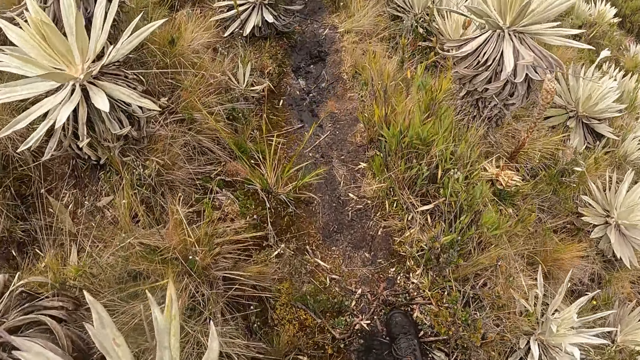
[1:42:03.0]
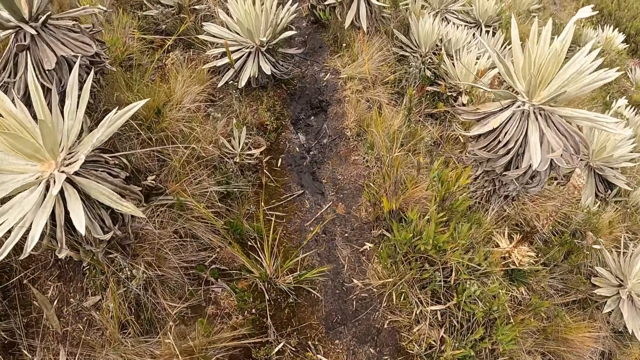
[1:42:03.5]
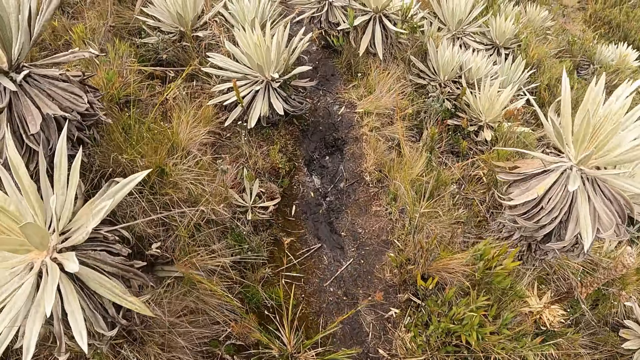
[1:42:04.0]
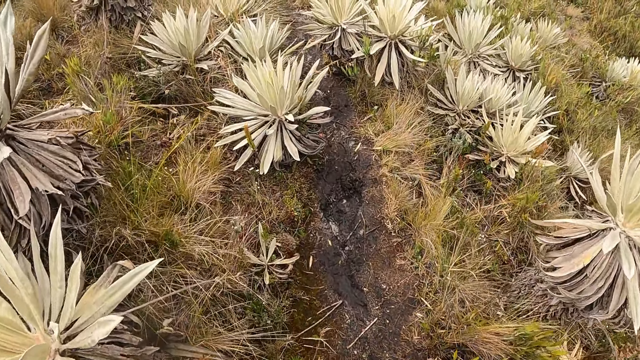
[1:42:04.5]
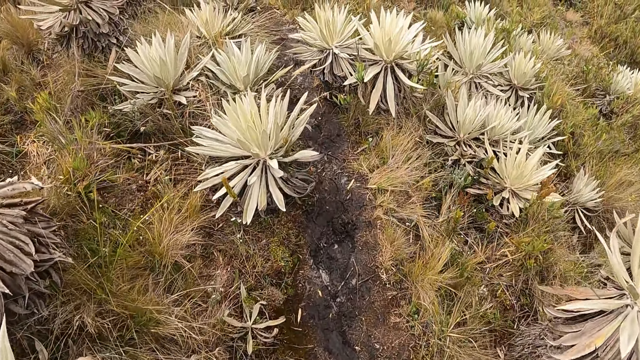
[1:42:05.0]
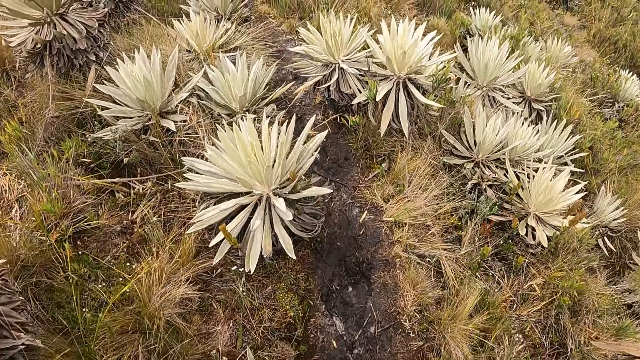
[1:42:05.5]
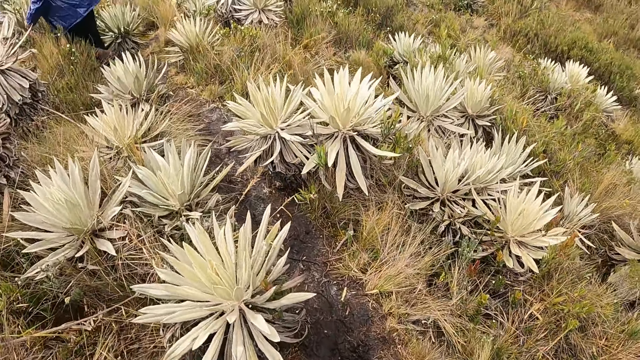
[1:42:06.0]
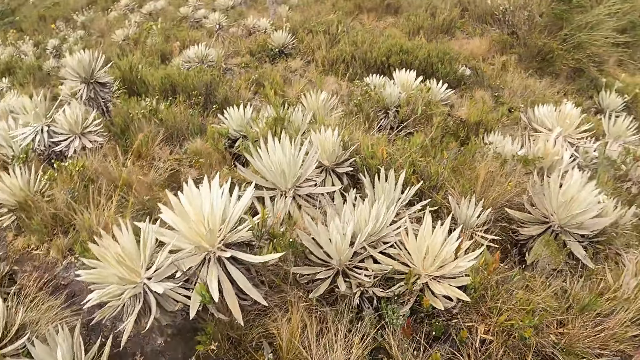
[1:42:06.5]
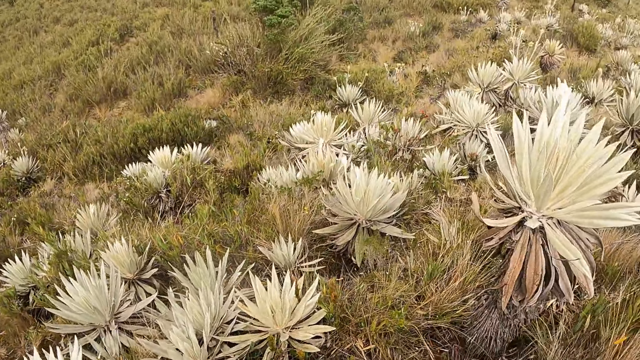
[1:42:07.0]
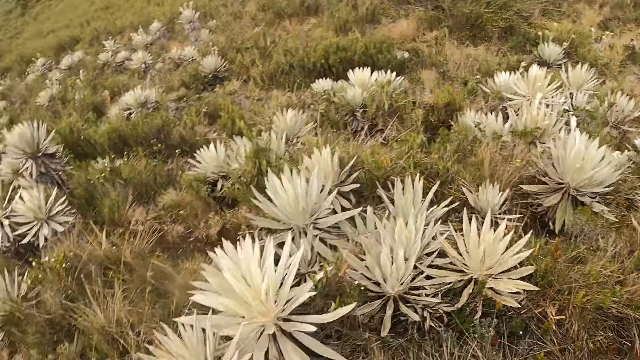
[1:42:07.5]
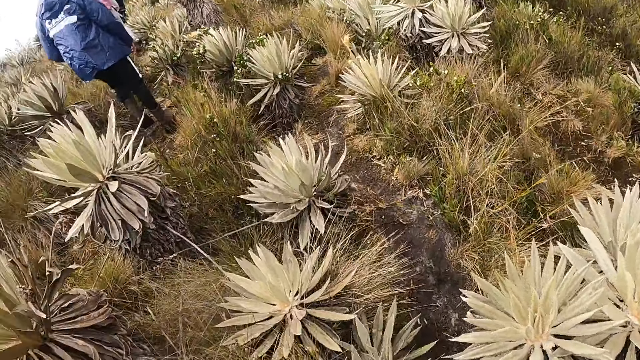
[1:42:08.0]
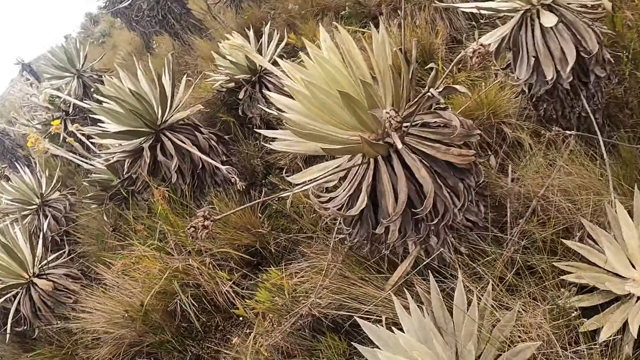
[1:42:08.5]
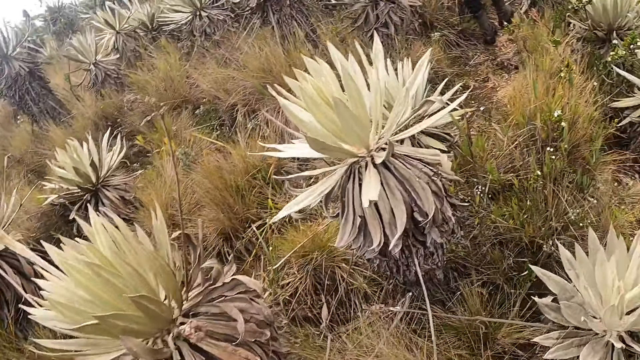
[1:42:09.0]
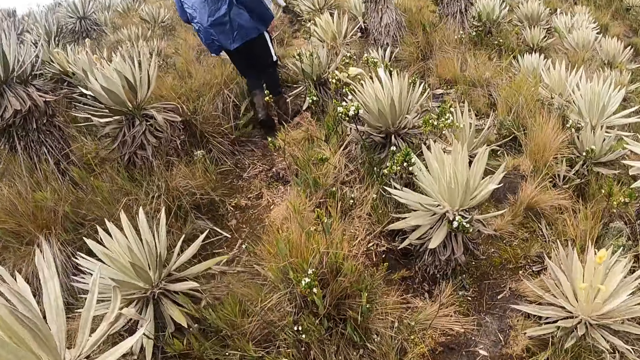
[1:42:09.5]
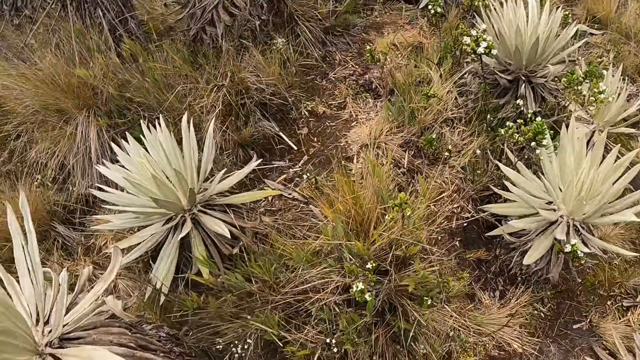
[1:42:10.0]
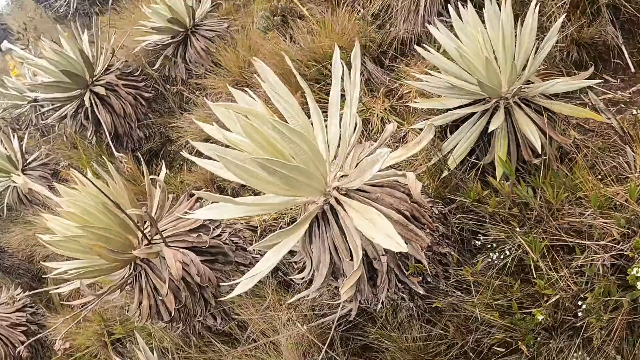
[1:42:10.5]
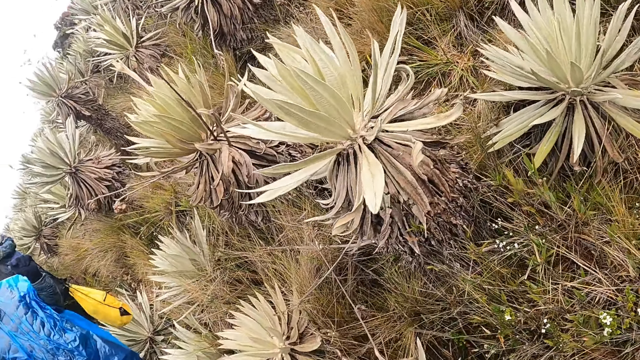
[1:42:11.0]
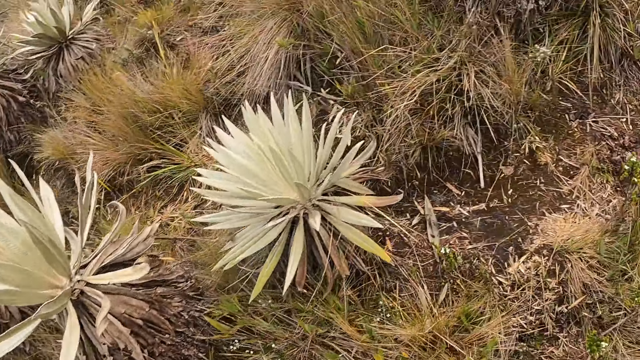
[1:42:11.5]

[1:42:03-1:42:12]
The camera wearer looks around the field.

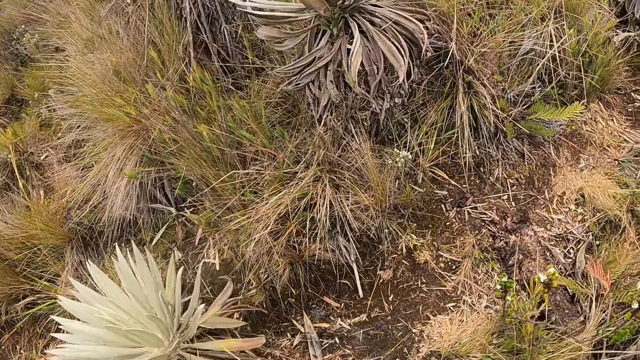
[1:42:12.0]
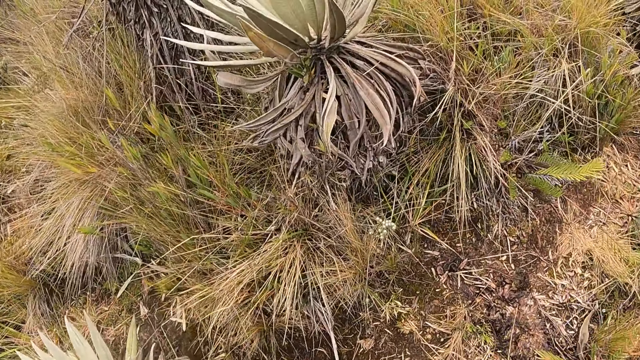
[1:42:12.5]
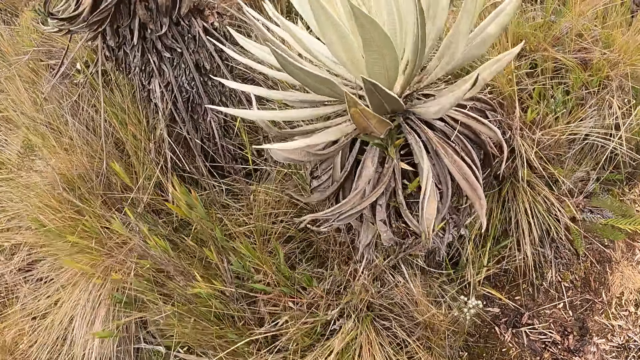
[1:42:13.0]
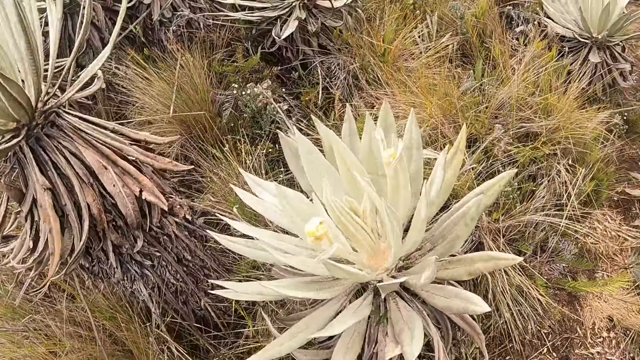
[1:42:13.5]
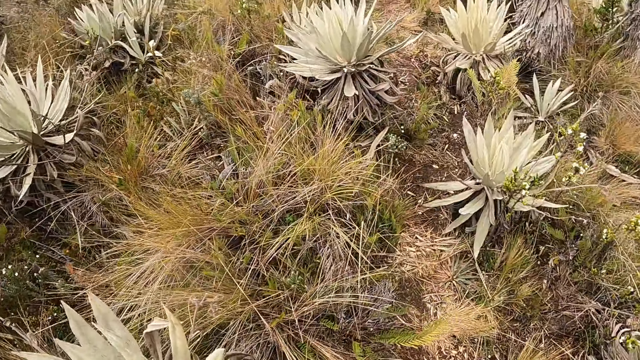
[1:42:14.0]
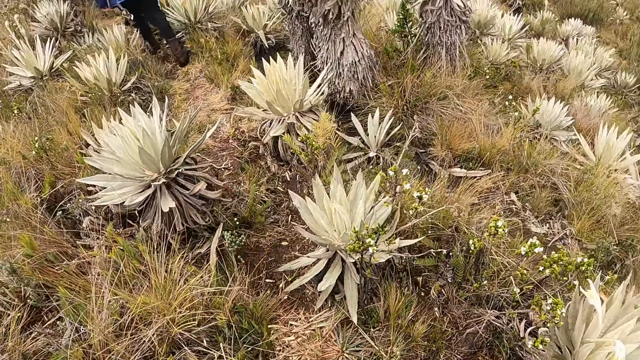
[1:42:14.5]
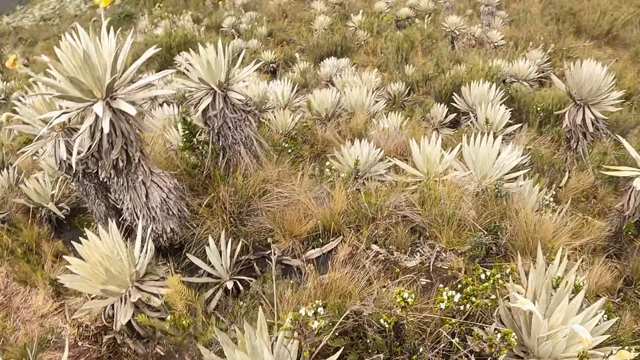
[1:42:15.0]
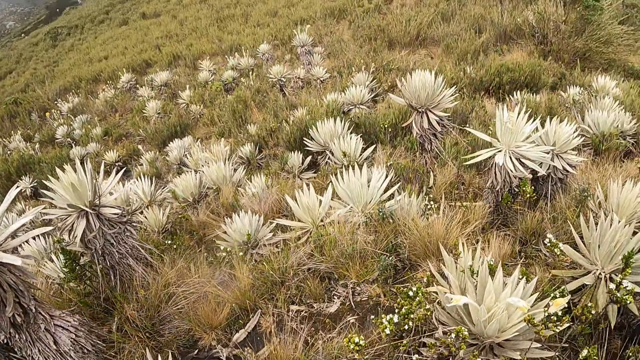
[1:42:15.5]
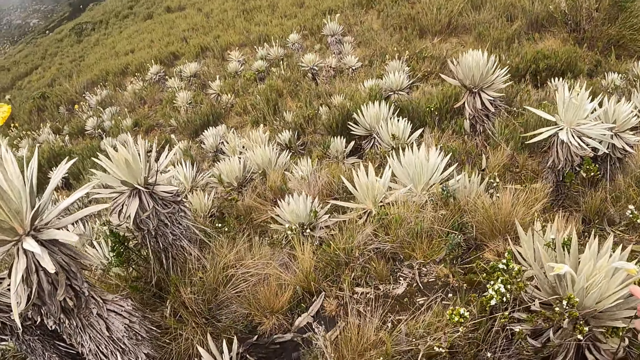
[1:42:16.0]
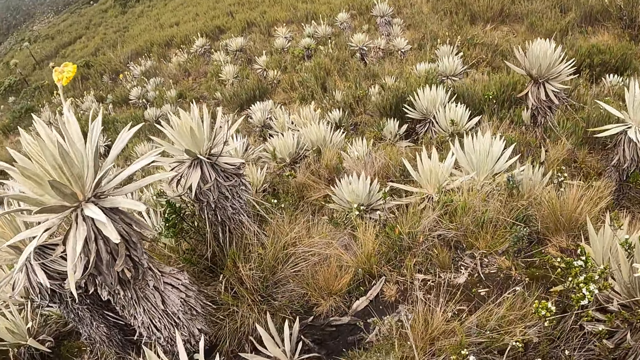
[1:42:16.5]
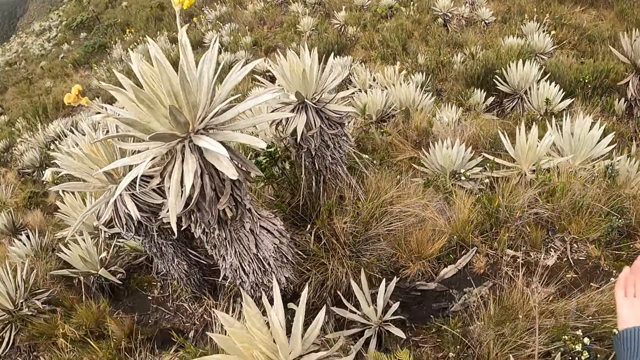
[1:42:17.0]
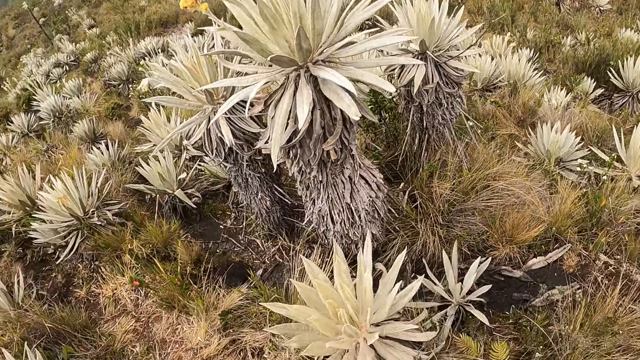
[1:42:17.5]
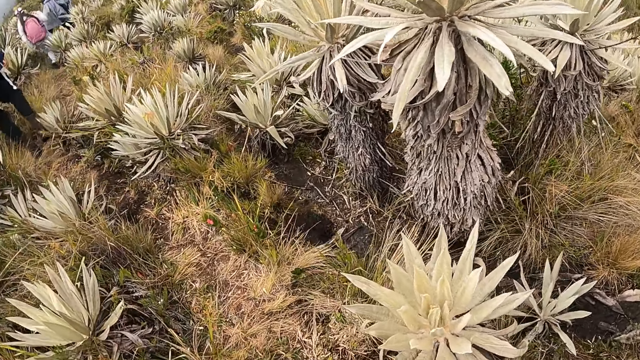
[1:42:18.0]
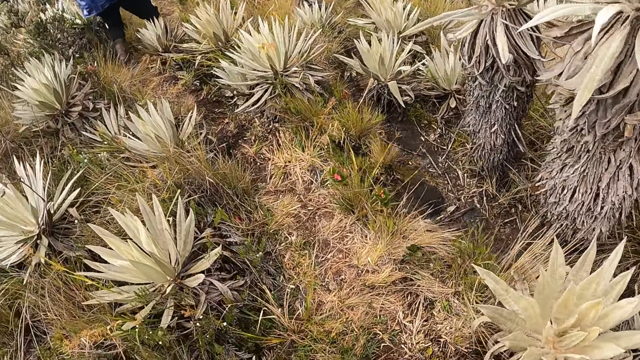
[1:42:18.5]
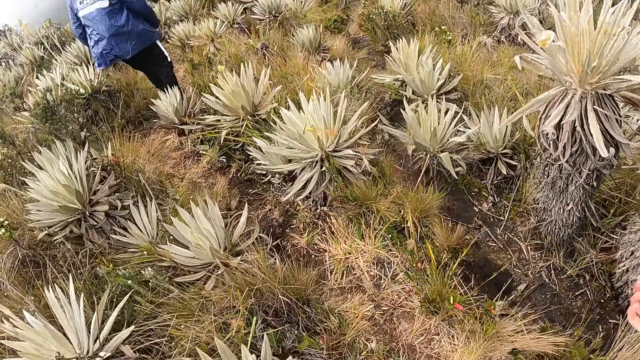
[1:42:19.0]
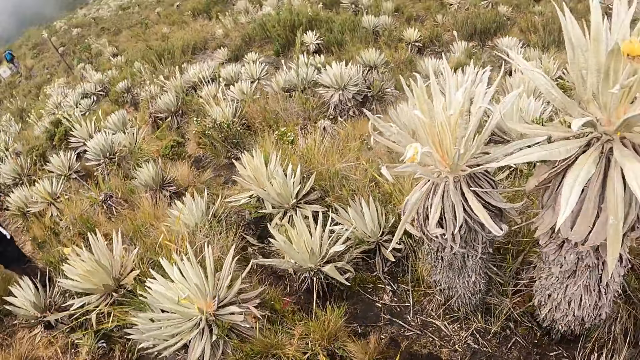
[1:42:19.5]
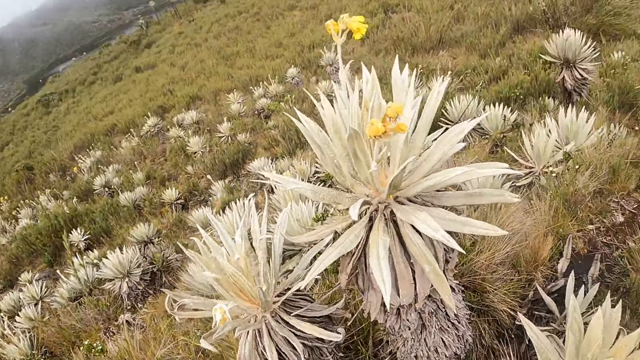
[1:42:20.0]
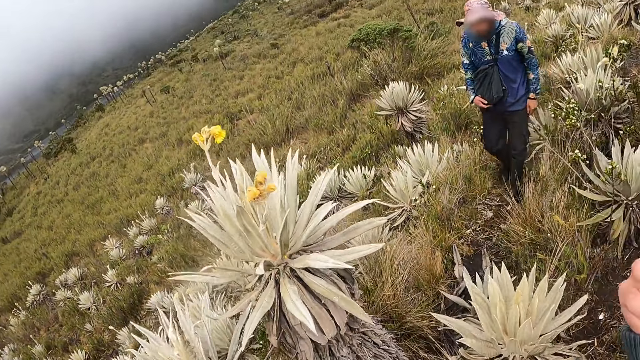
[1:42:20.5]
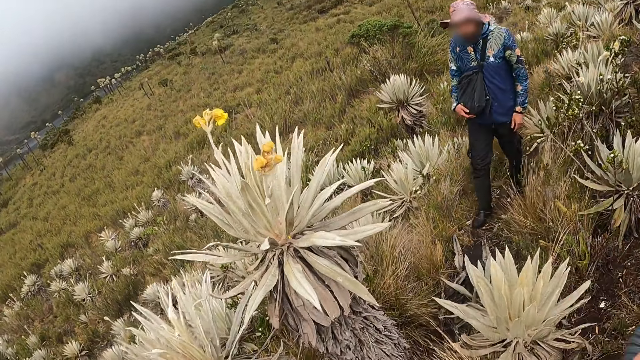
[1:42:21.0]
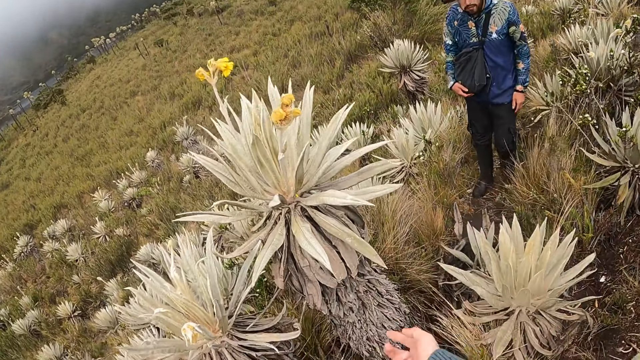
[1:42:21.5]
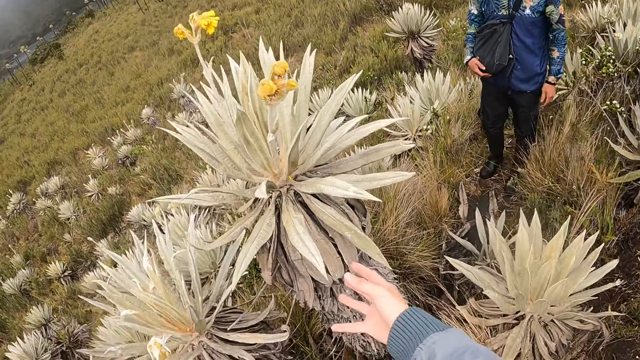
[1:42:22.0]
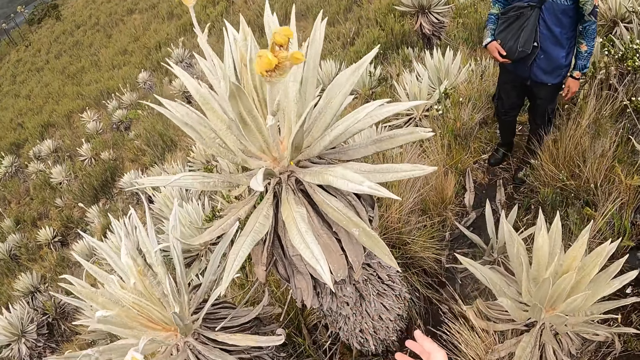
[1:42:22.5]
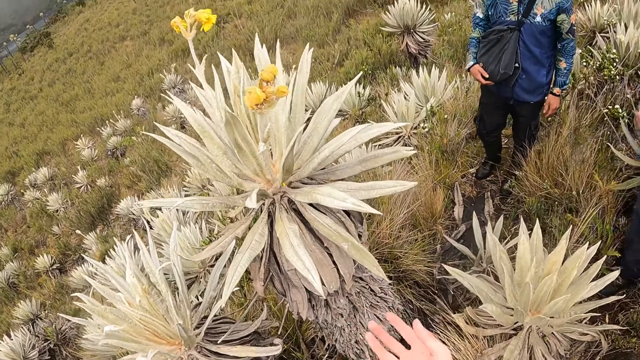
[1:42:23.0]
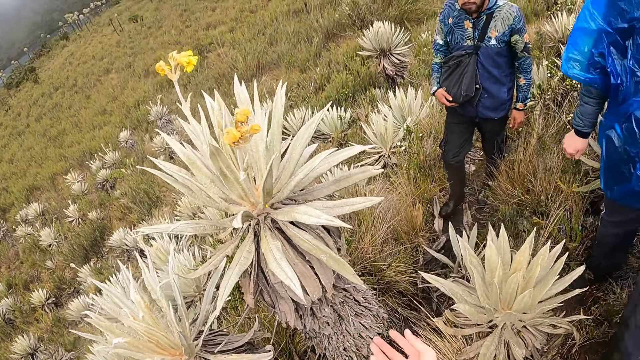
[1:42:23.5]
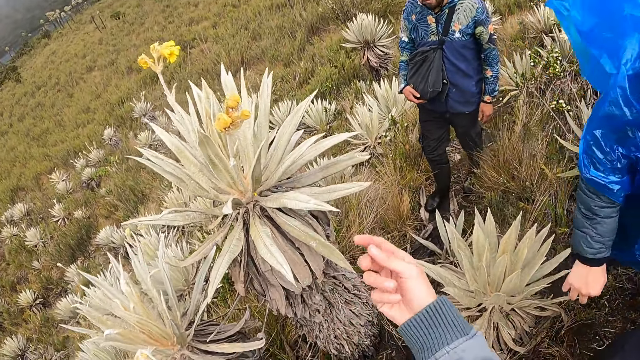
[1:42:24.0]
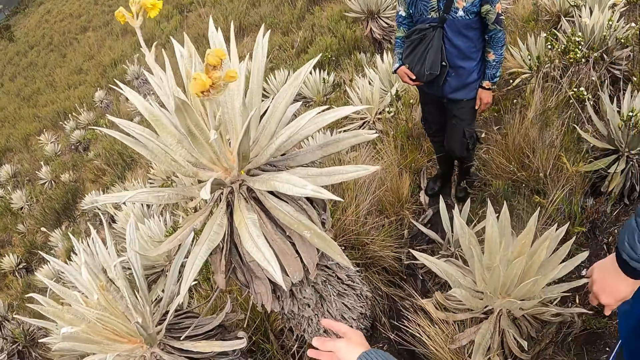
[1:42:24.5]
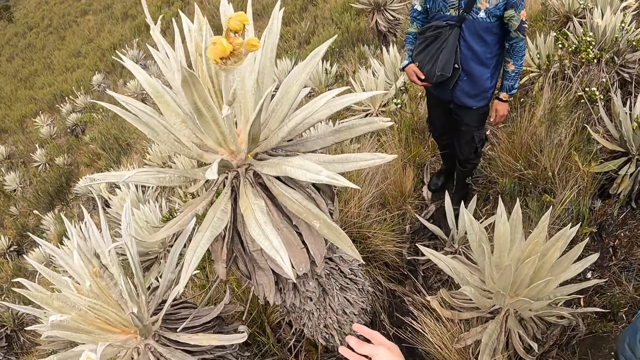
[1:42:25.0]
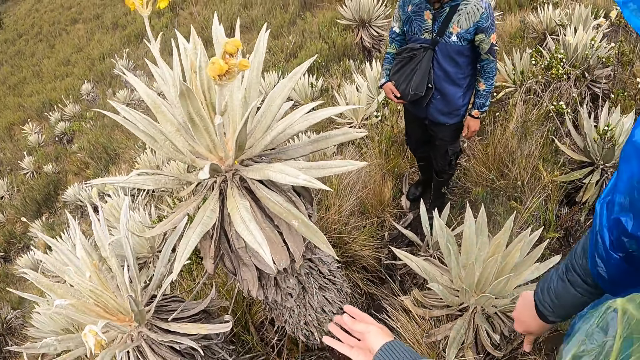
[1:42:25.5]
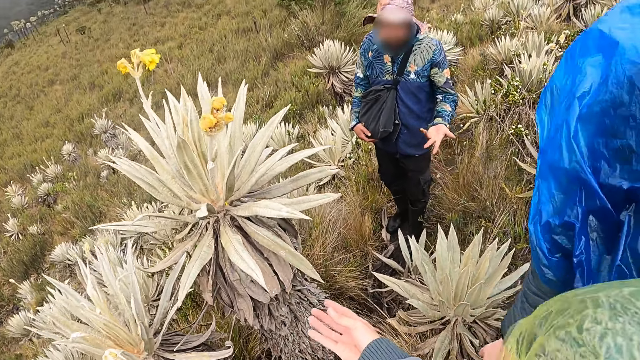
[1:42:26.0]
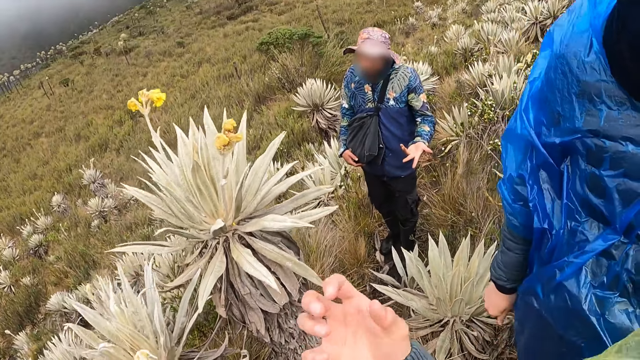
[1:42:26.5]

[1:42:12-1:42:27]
The camera wearer walks around the field. He interacts with the man. He looks around the field. He makes a gesture towards a plant with his right hand. He points at the flower.
